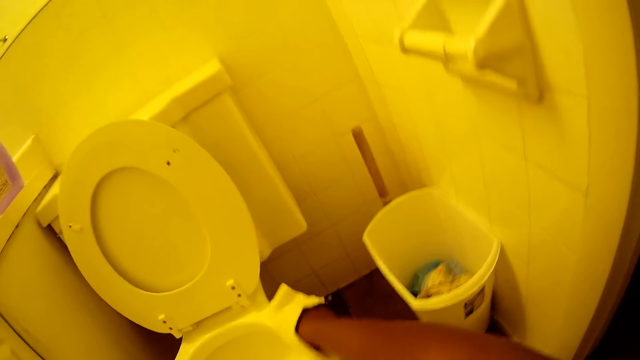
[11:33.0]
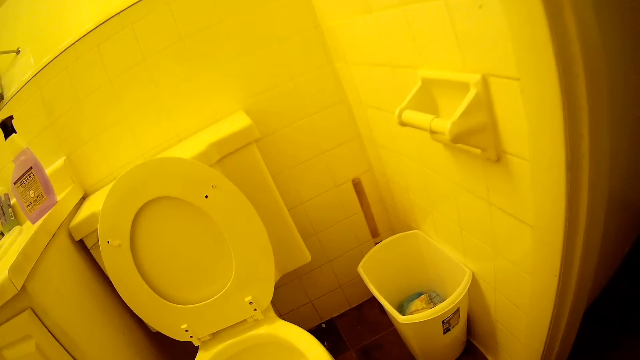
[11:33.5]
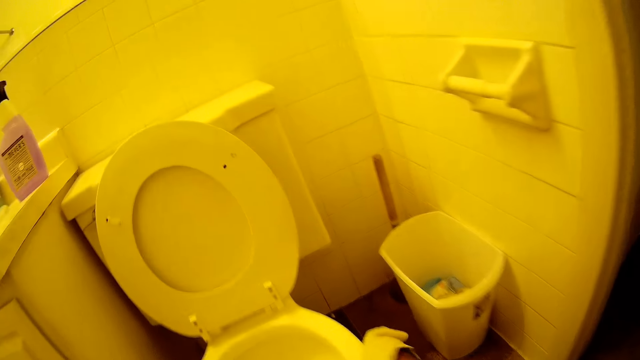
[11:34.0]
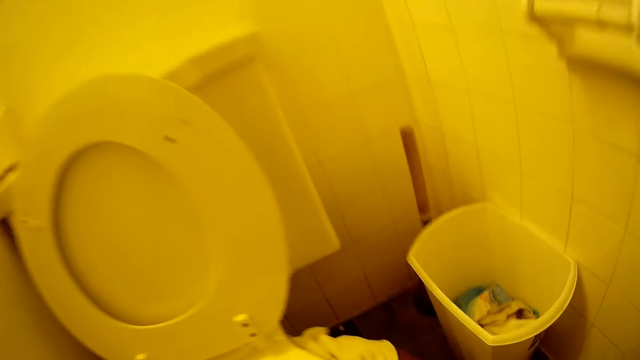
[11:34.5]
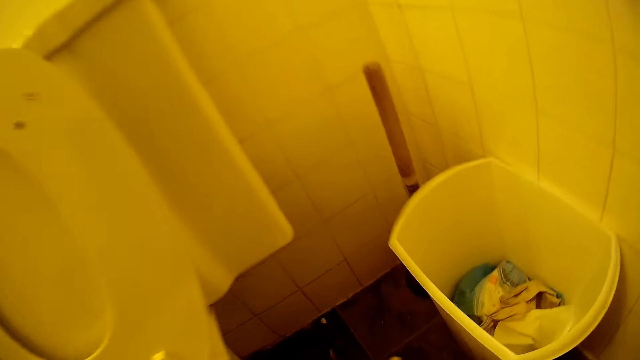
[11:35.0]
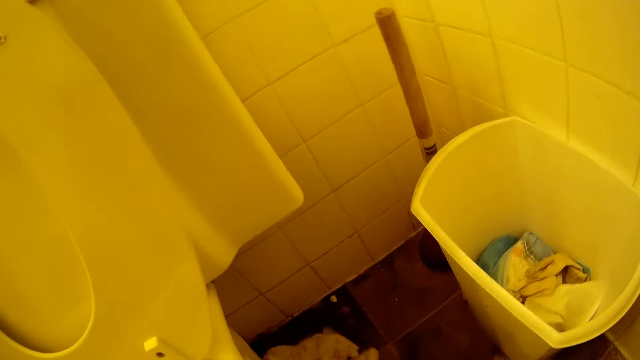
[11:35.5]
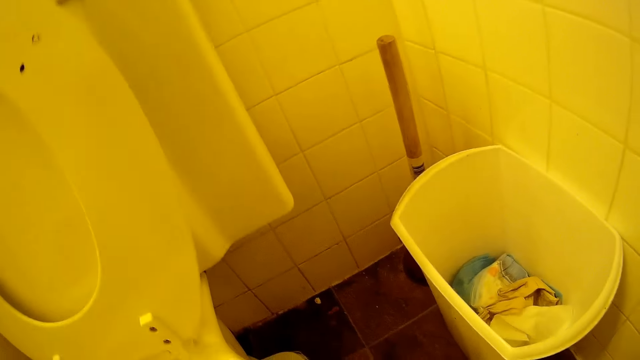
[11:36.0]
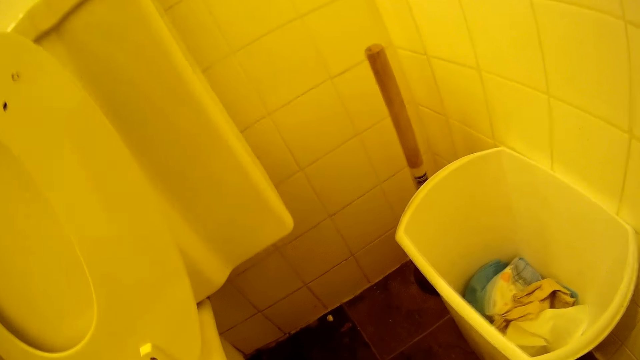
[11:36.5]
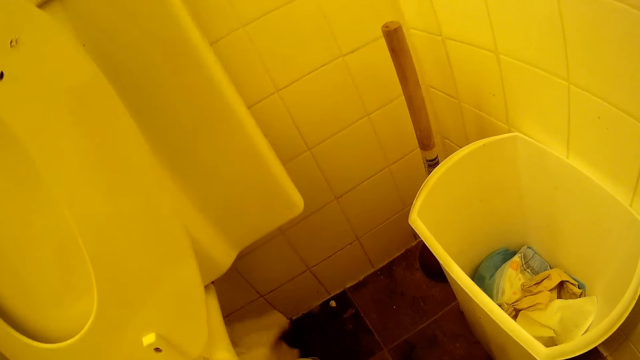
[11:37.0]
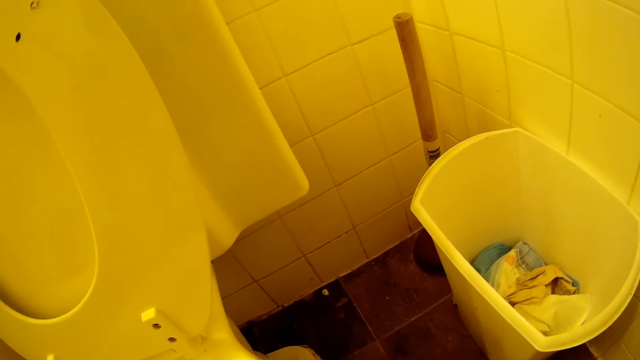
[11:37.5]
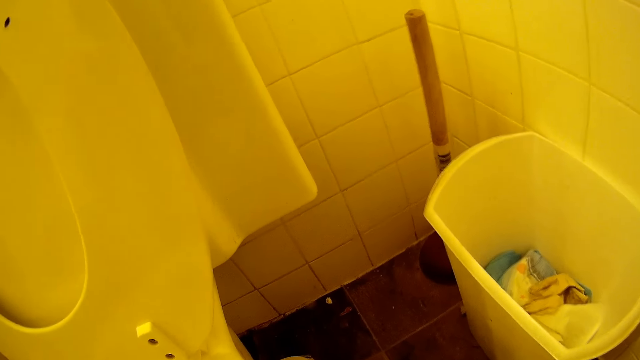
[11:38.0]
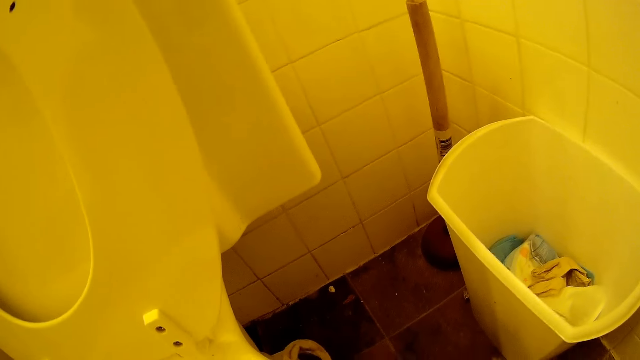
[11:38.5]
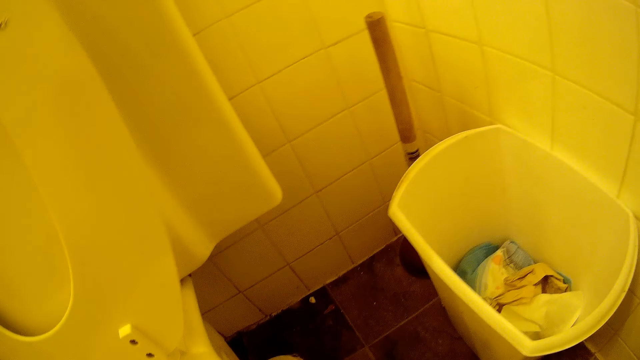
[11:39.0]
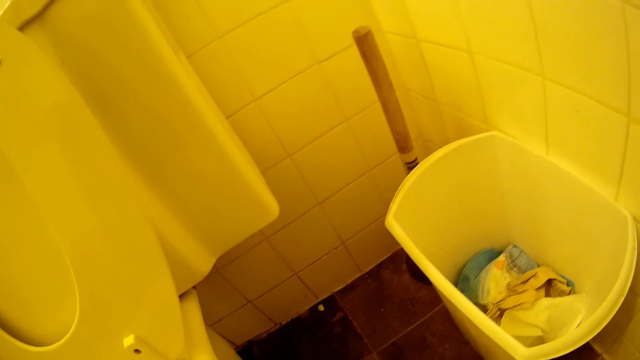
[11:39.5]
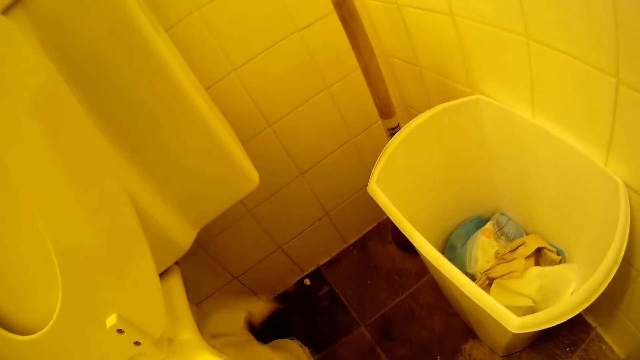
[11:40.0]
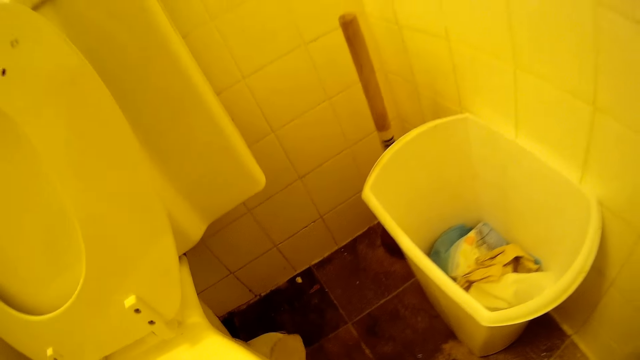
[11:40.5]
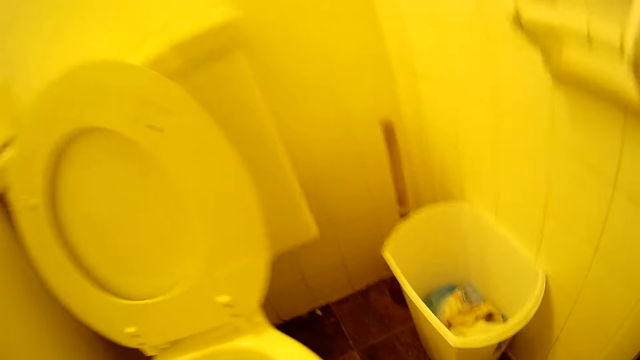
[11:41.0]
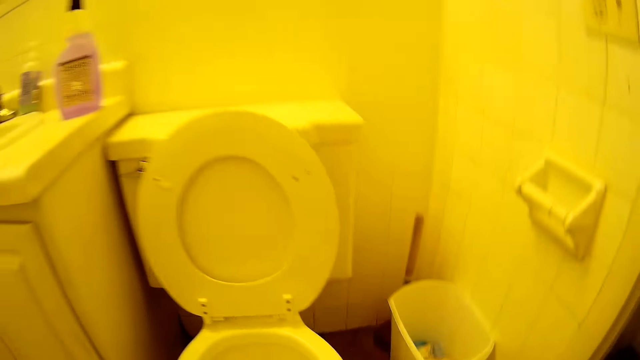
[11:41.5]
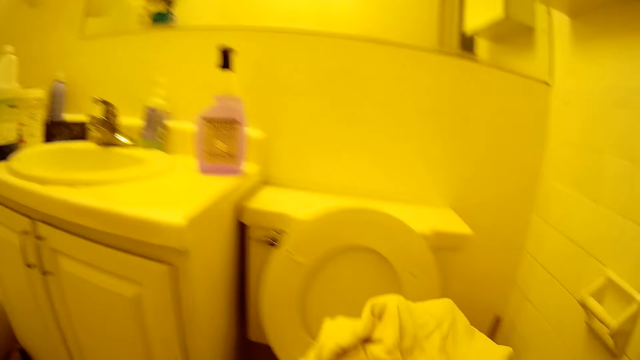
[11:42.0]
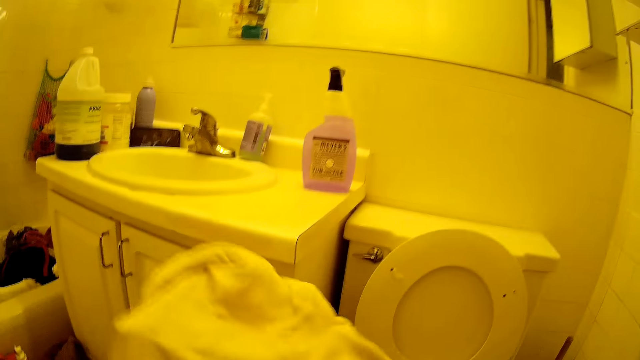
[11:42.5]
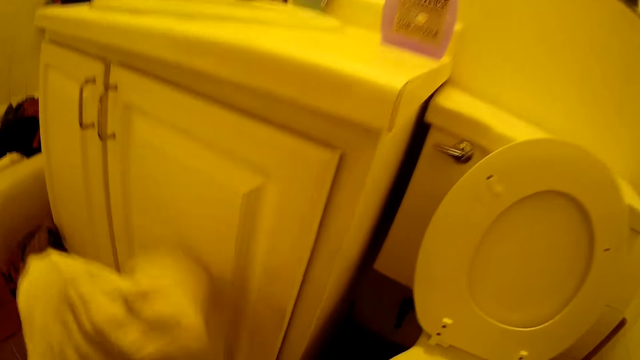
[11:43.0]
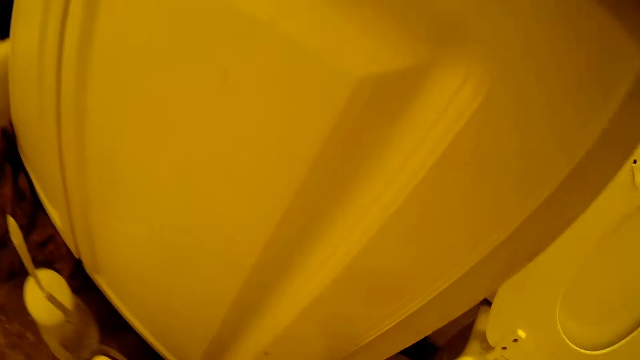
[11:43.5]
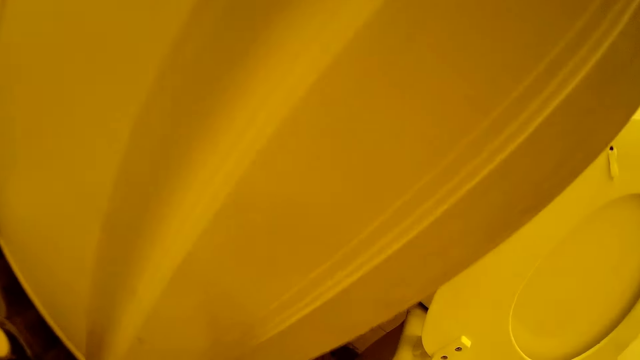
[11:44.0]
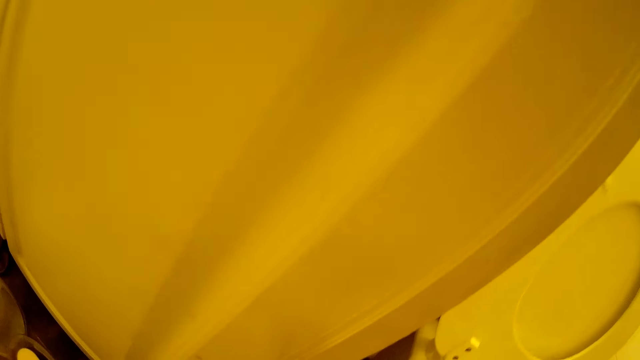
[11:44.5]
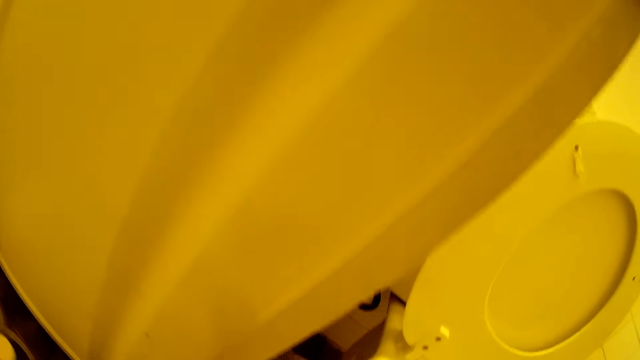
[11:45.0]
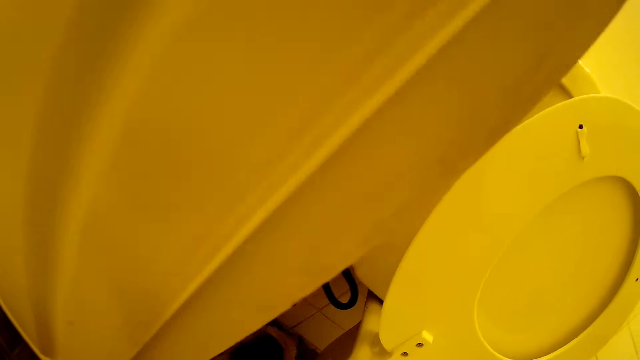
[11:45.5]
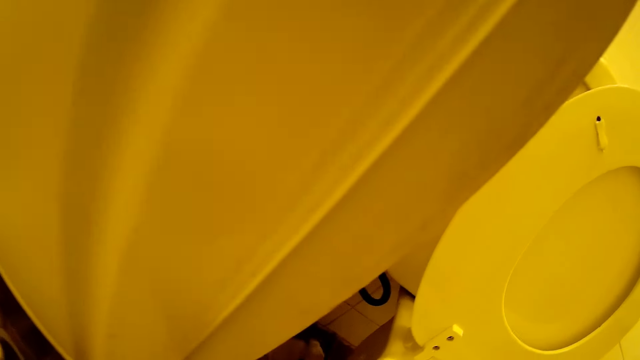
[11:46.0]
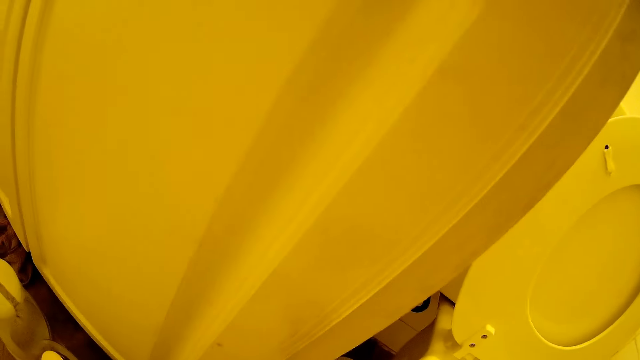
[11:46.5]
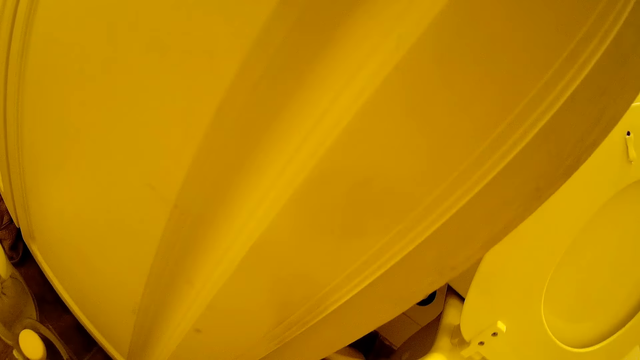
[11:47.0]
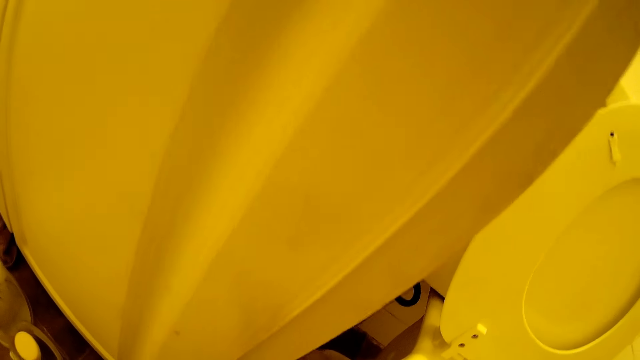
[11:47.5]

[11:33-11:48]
The camera wearer wipes the base of the toilet seat with her right hand. She passes the white towel in her right hand to her left hand. She drops the white towel on the floor with her left hand. She raises a rug and lowers the rug. She wipes the base of the toilet seat with her left hand.

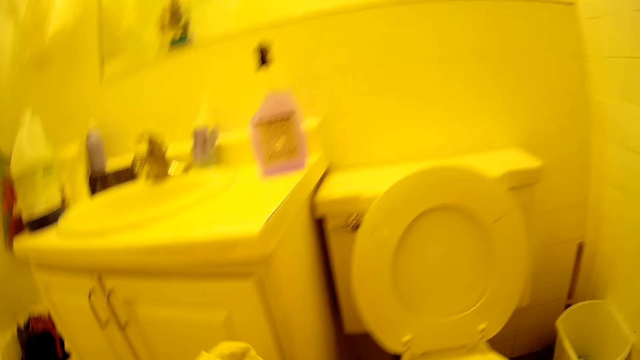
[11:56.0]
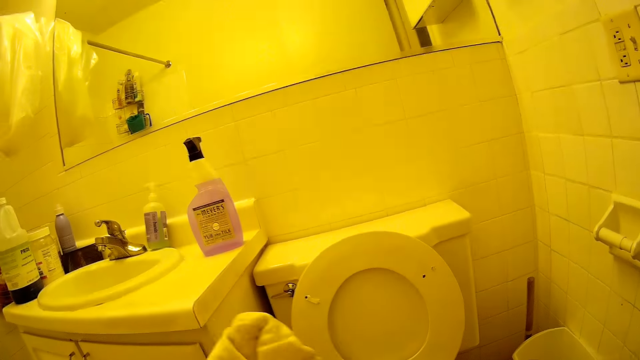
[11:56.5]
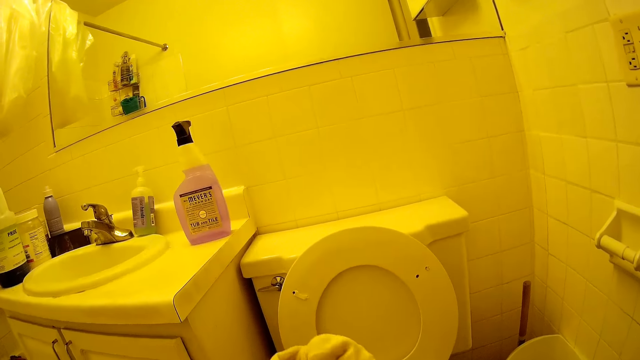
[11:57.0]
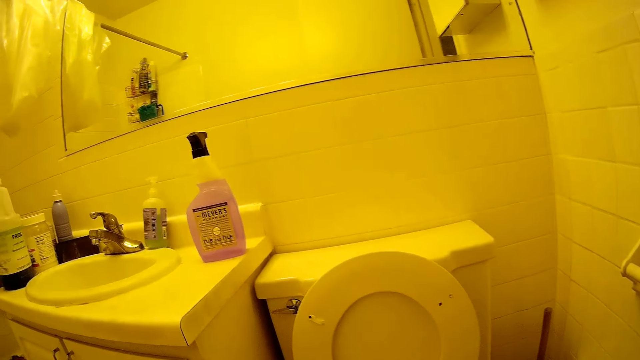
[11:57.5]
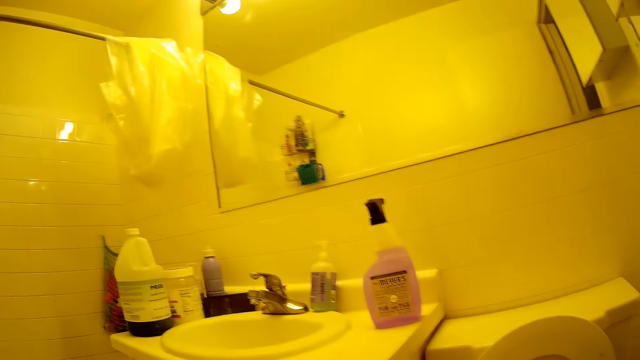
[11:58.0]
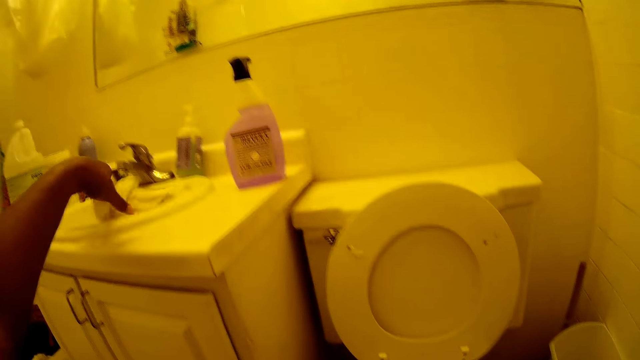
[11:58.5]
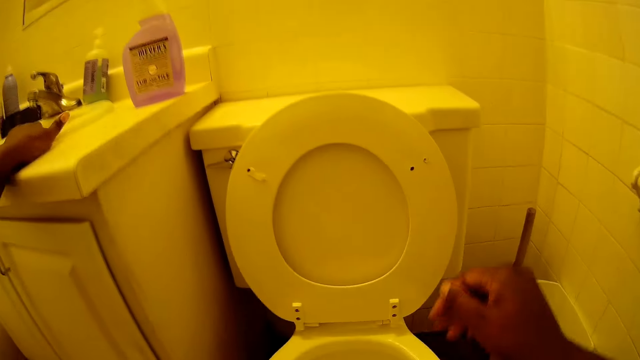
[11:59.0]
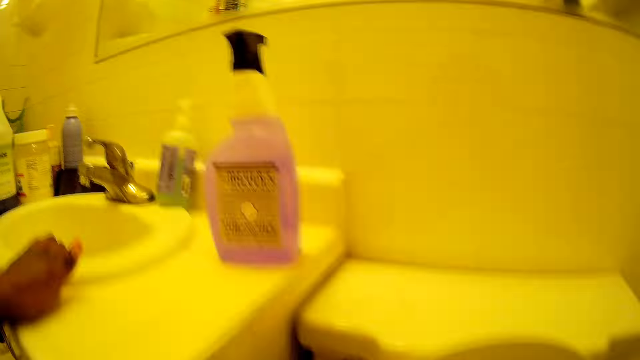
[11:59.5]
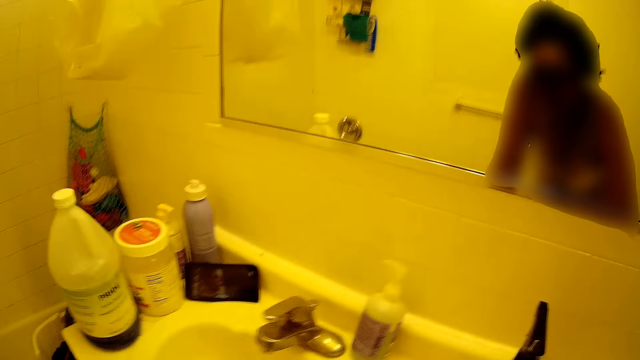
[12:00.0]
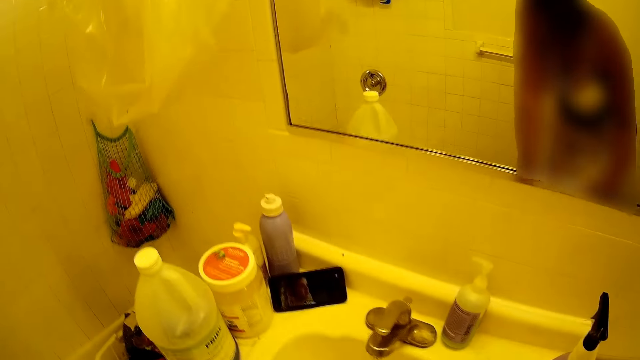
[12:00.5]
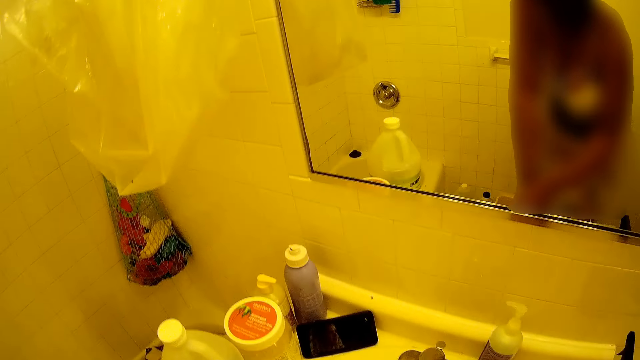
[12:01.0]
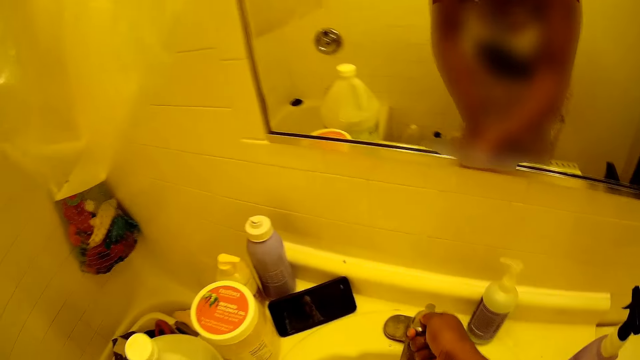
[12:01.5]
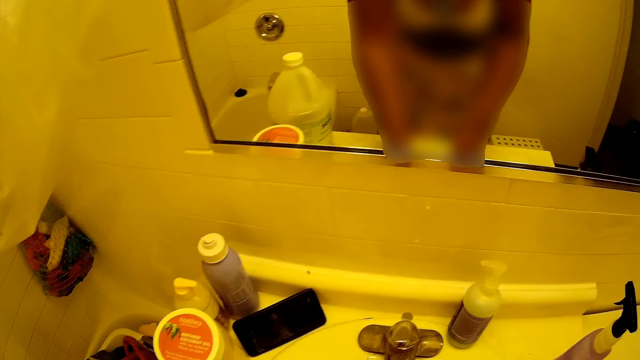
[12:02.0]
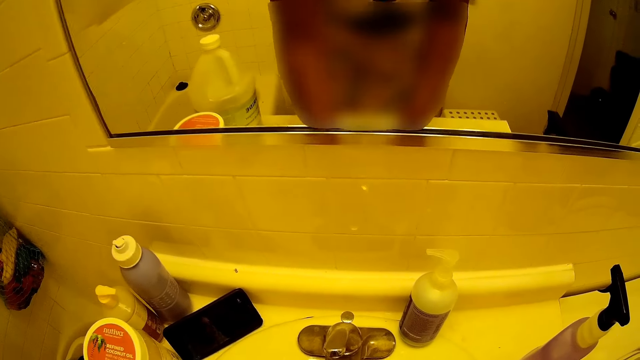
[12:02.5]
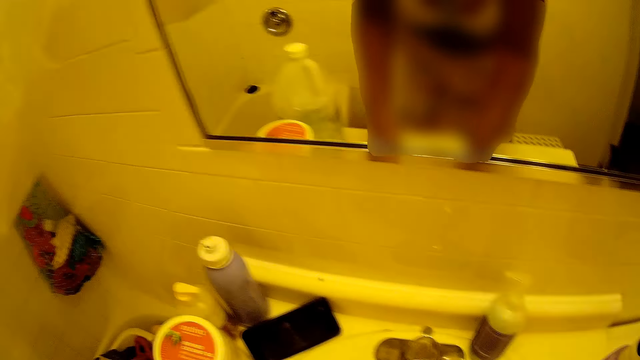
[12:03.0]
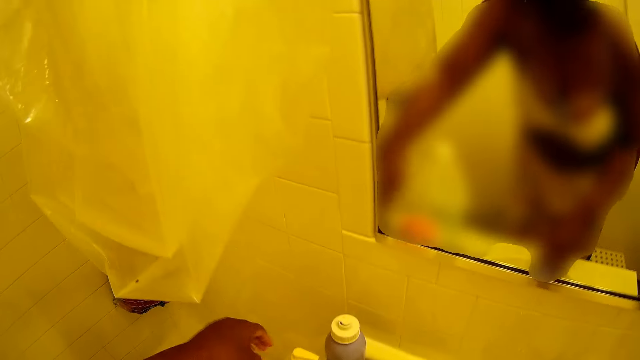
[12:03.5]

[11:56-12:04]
The camera wearer cleans the toilet seat. She drops the white towel in the bathroom sink with her left hand. She places her left hand on the bathroom countertop. She holds on to the sink. She opens the tap in the bathroom sink with her right hand.
